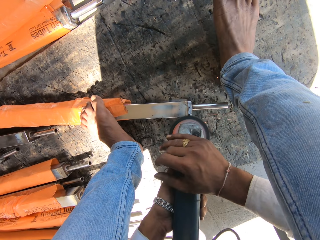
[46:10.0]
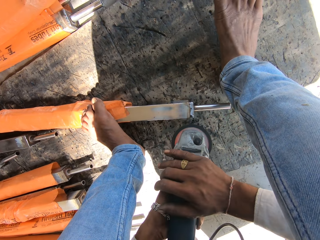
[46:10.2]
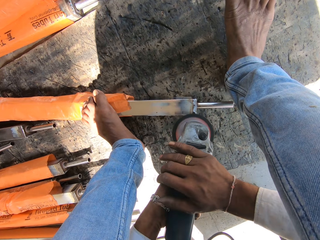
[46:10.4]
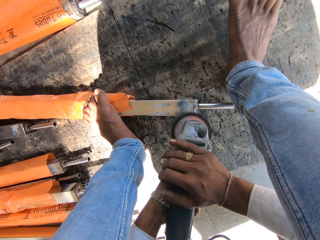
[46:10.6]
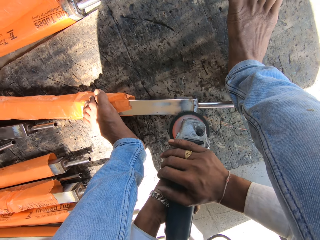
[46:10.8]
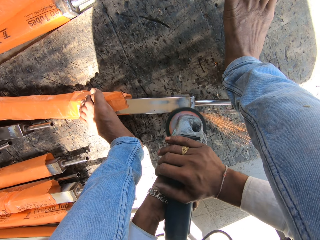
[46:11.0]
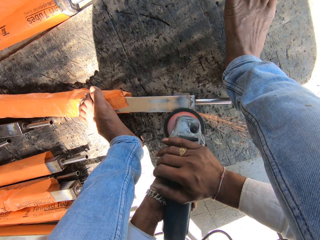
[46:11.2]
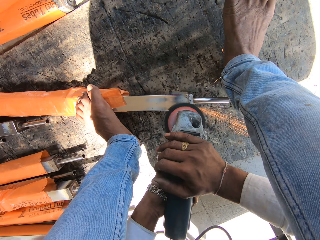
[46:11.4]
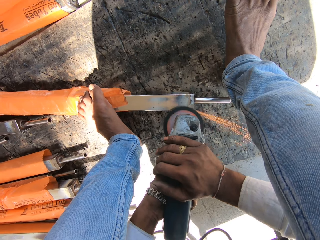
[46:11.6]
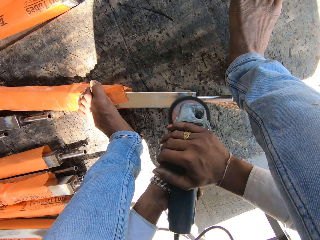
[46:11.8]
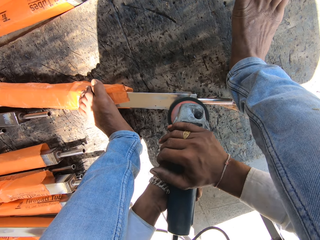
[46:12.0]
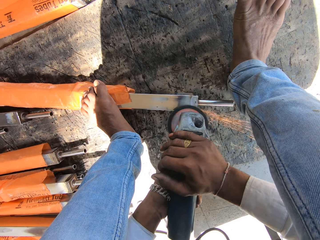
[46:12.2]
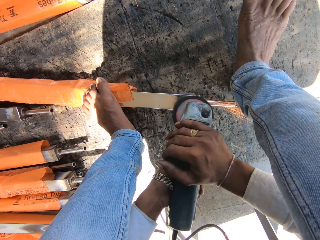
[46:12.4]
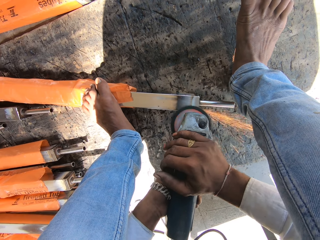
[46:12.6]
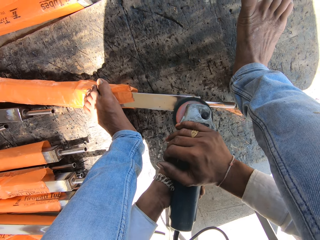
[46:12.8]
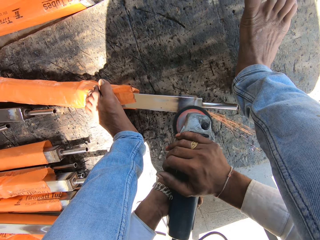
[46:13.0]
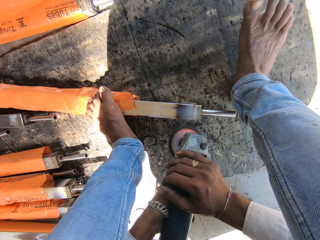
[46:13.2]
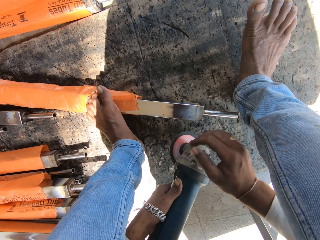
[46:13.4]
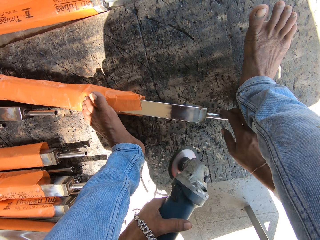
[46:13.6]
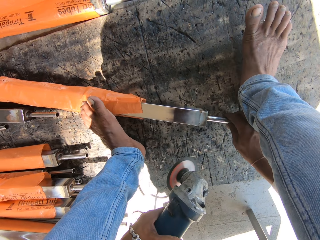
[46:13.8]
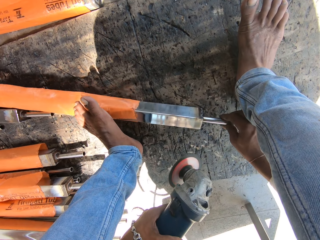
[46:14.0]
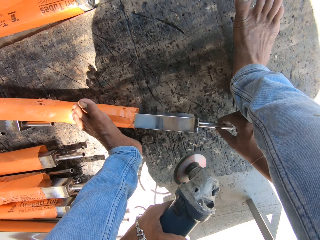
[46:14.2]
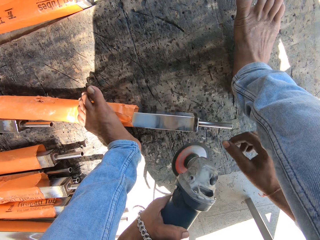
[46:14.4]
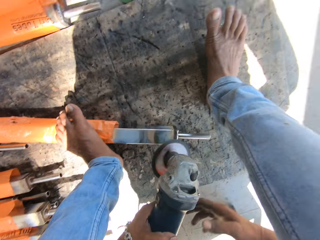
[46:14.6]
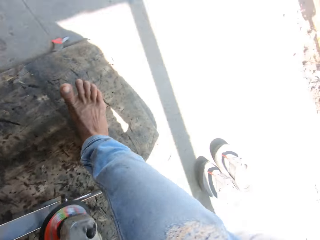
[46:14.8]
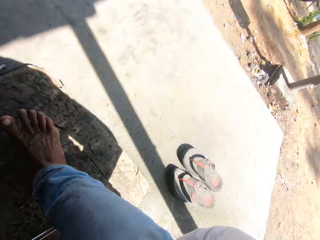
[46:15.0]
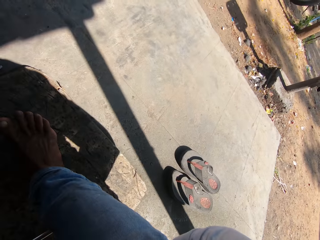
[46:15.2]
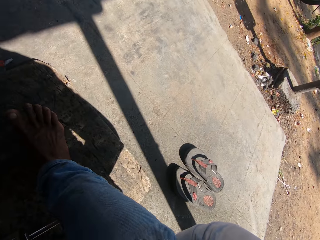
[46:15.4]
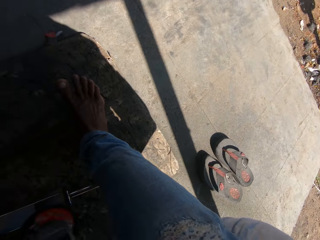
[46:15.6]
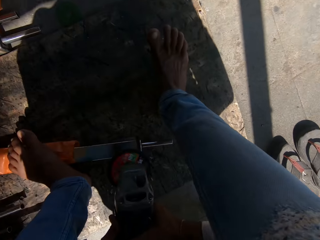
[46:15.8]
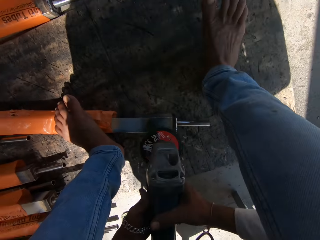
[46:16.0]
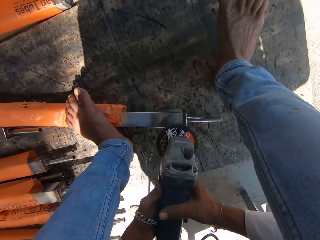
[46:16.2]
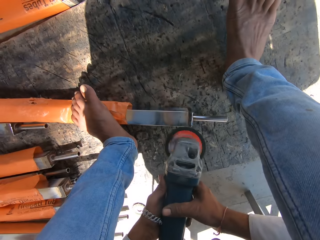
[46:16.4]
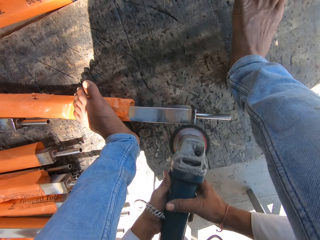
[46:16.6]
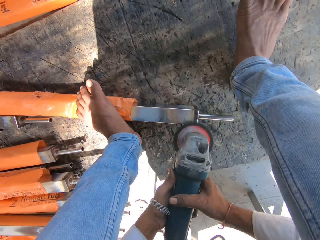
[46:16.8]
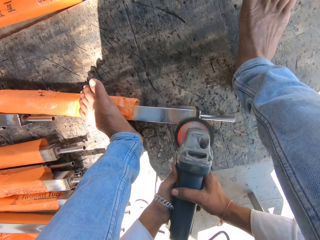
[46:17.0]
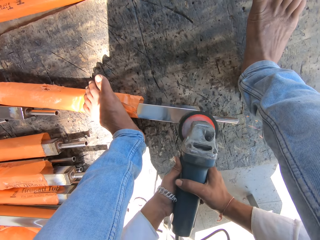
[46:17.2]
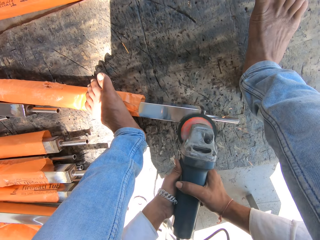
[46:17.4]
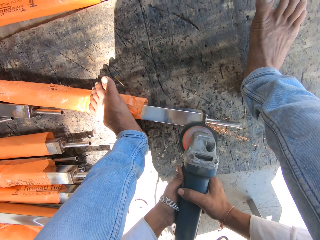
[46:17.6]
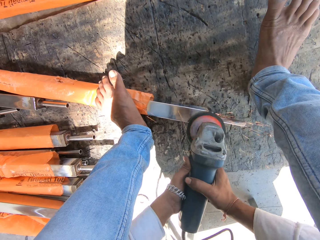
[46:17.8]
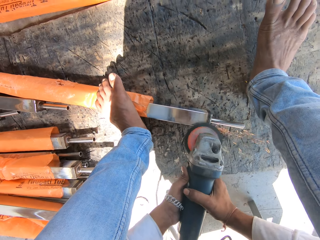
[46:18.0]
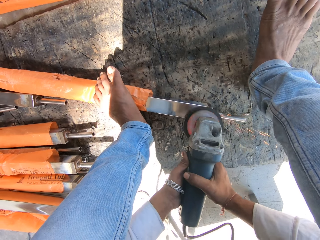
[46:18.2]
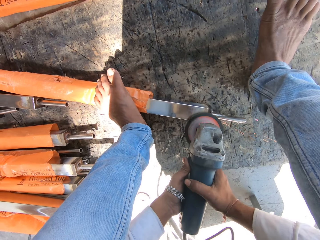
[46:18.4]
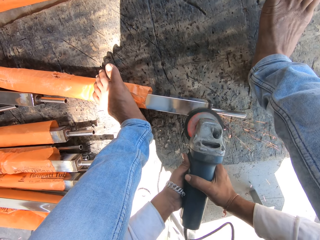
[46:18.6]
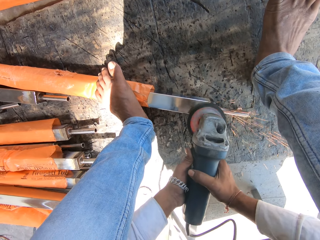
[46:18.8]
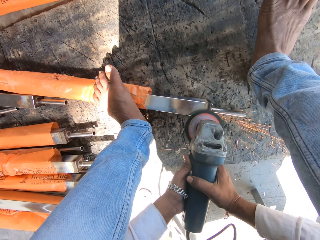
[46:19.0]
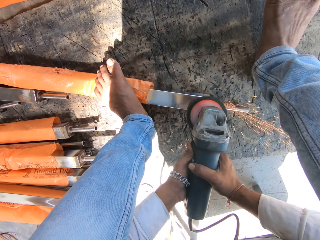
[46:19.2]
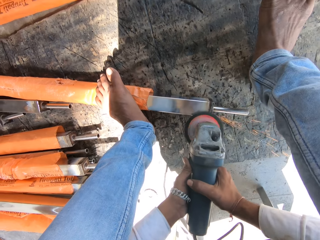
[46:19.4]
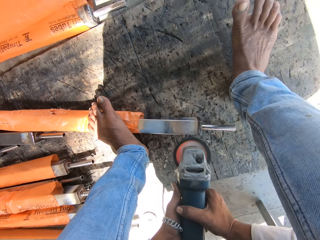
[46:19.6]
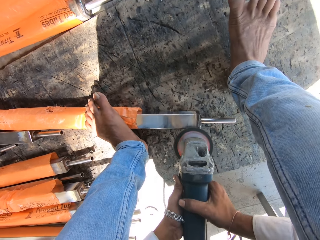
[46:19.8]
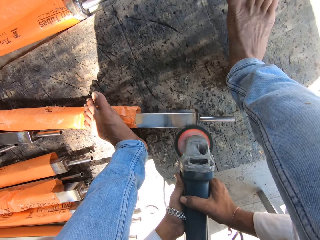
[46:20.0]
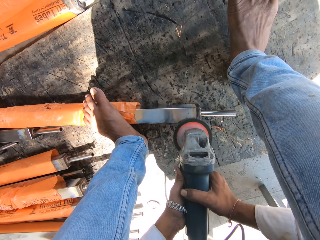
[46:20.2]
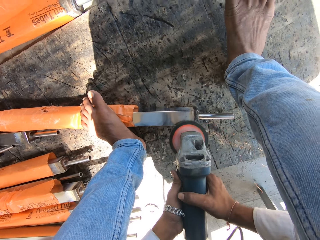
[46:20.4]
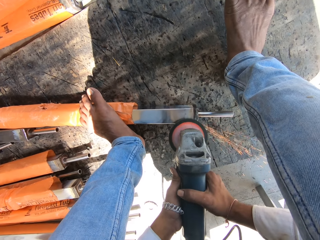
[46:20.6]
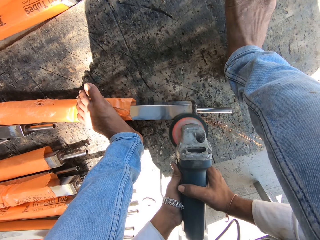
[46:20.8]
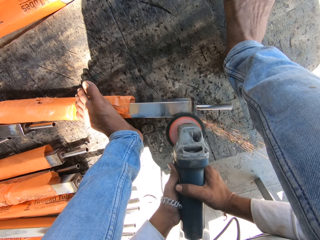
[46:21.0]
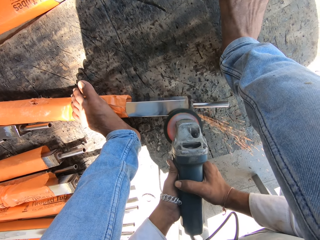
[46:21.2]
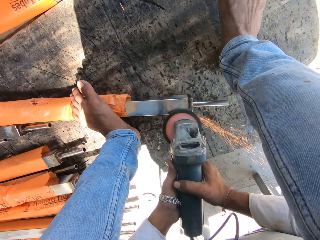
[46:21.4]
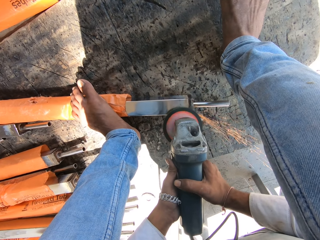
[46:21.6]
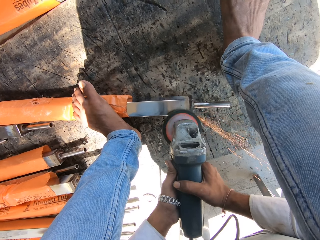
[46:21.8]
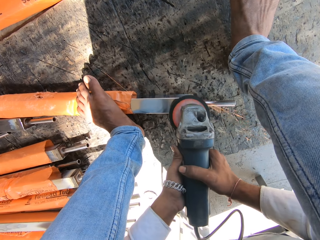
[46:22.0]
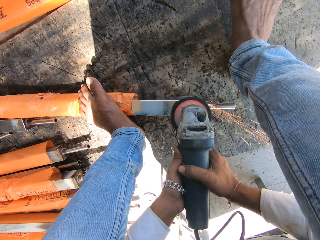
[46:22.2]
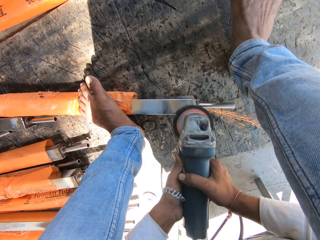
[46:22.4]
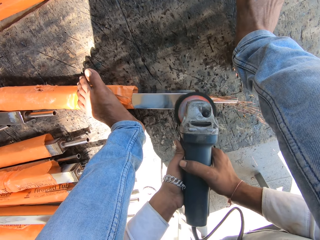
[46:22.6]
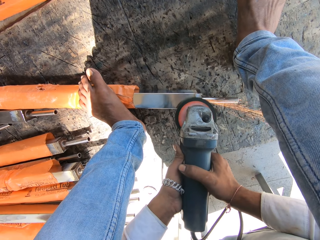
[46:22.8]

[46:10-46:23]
The camera wearer polishes metal. He turns the metal tube on the ground with his right hand. He files the metal tube on the ground with the angle grinder in his hands. He polishes the metal. He polishes the metal again.

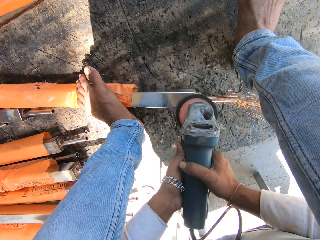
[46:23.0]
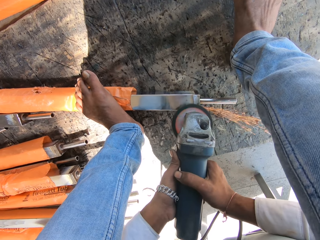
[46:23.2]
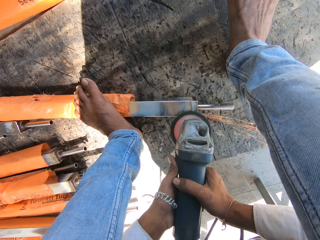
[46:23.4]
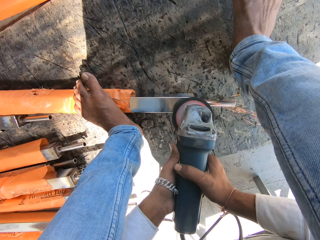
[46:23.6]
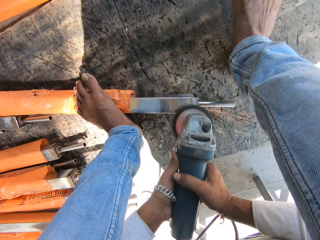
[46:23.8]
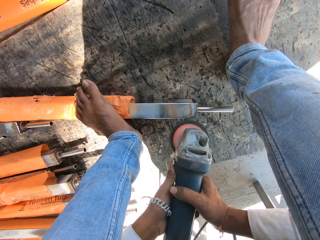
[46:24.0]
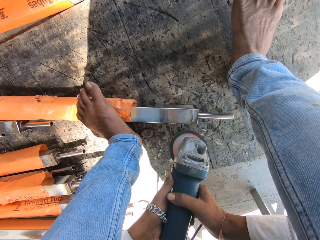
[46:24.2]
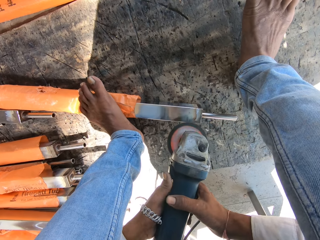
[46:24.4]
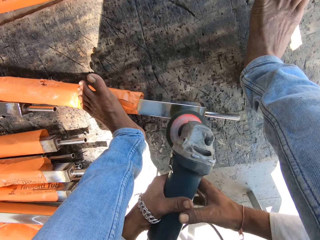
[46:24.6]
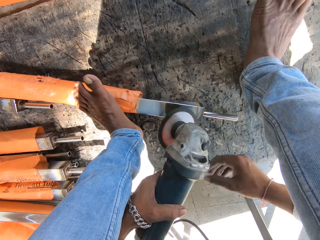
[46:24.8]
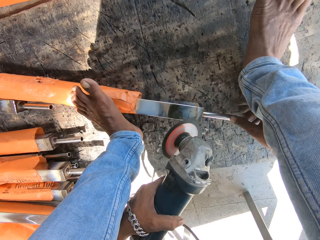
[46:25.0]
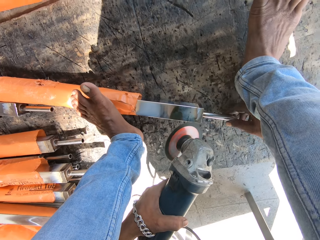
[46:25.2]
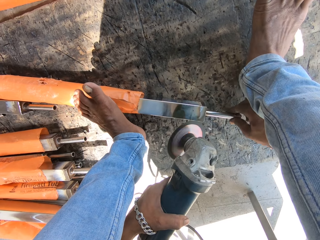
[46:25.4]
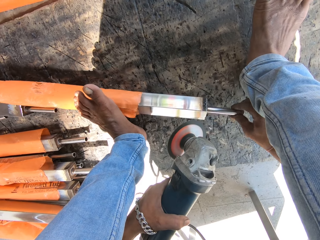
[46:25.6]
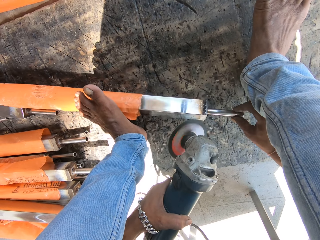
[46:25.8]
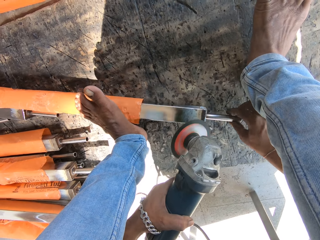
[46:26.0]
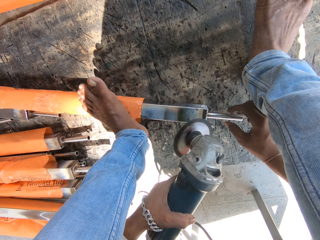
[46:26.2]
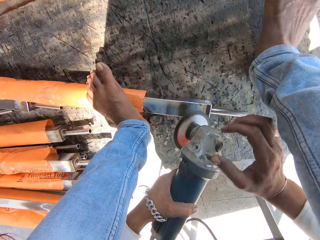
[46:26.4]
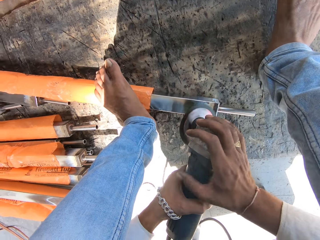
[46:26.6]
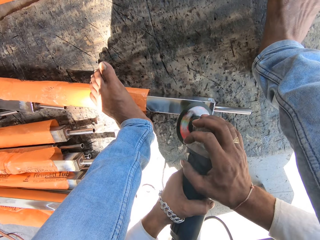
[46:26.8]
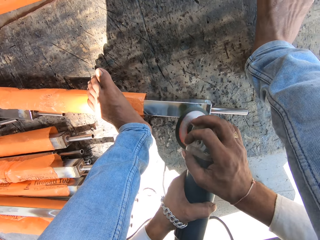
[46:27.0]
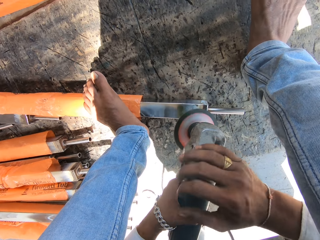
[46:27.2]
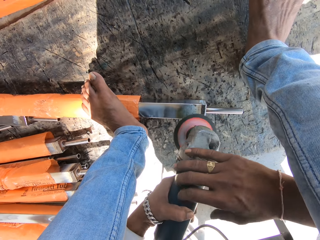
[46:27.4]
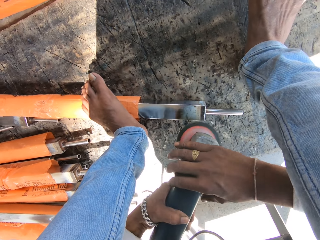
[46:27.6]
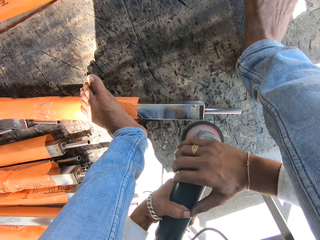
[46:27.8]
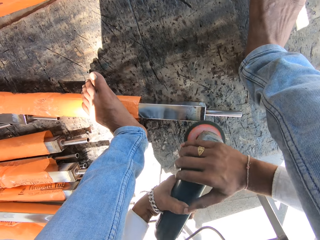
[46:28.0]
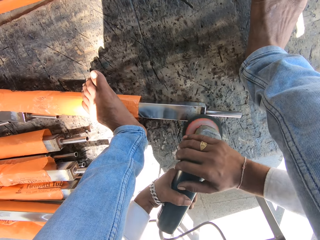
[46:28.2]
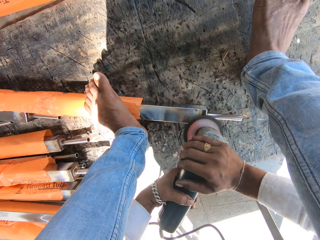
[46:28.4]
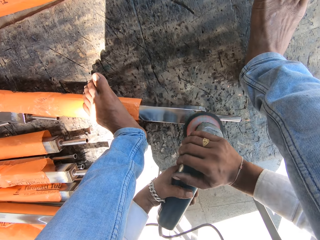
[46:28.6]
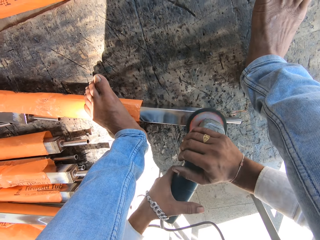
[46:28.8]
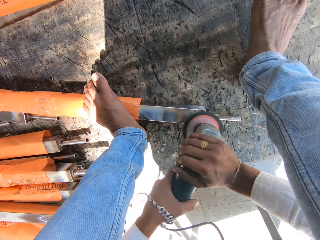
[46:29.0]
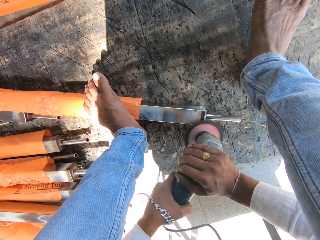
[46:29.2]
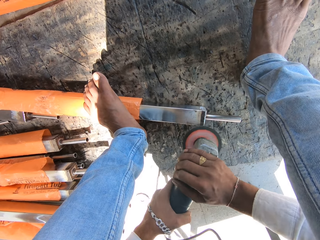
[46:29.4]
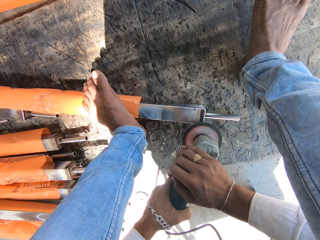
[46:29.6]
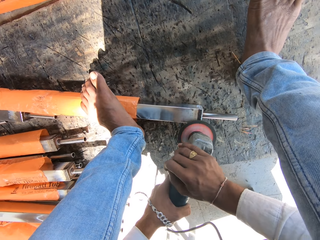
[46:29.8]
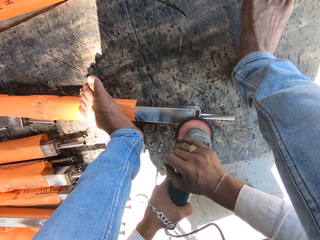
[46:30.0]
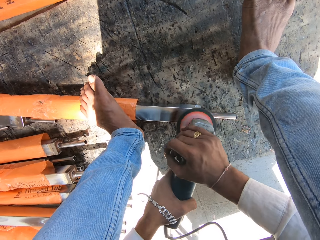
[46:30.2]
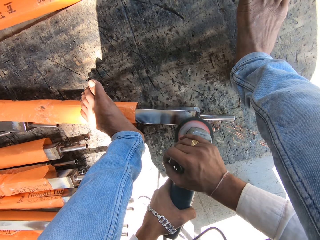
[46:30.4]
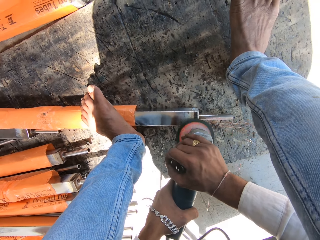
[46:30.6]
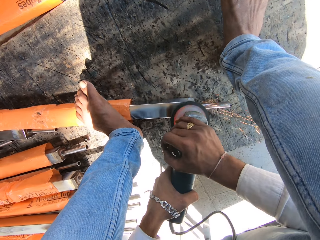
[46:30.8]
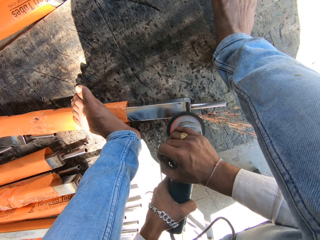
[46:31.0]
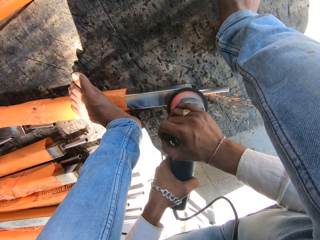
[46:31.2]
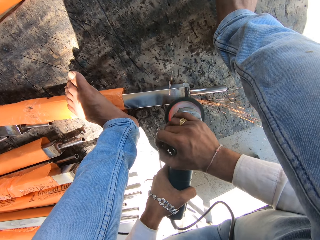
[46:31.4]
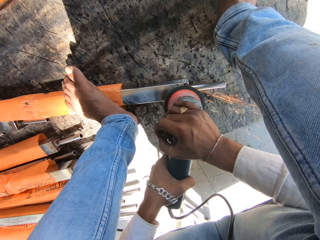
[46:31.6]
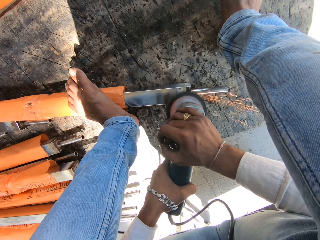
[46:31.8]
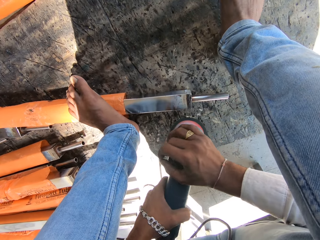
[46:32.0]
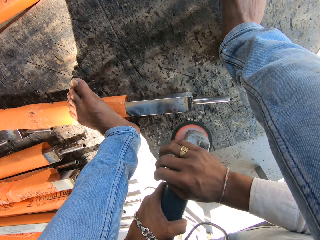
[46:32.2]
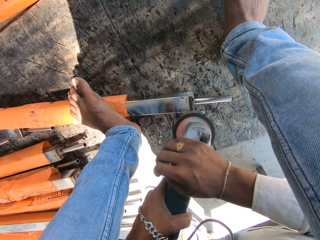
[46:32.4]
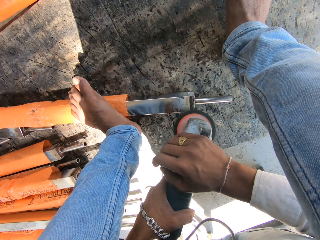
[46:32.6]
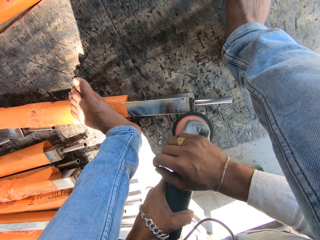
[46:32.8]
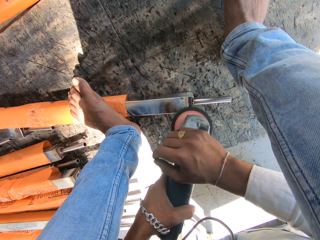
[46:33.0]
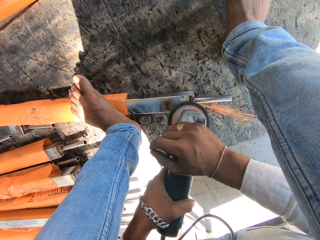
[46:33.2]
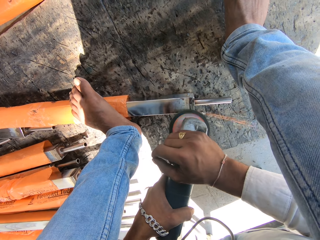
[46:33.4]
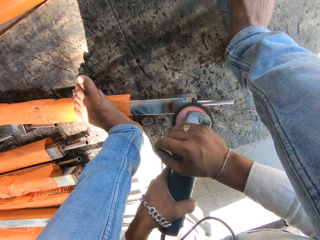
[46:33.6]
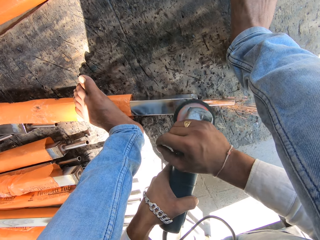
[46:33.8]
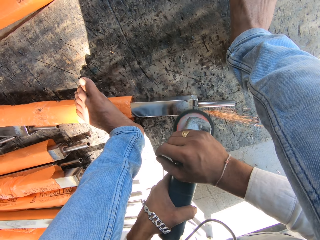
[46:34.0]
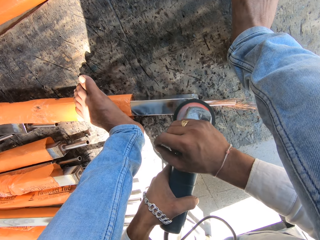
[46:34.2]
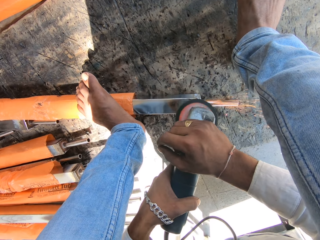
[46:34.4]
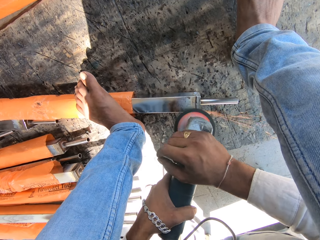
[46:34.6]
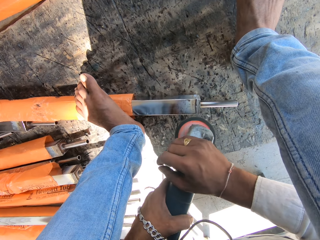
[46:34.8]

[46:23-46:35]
The camera wearer turns the metal tube on the ground with his right hand. He holds an angle grinder. He holds the angle grinder again. He files the metal tube on the ground with the angle grinder in his hands. He polishes the metal. He polishes the metal again.
